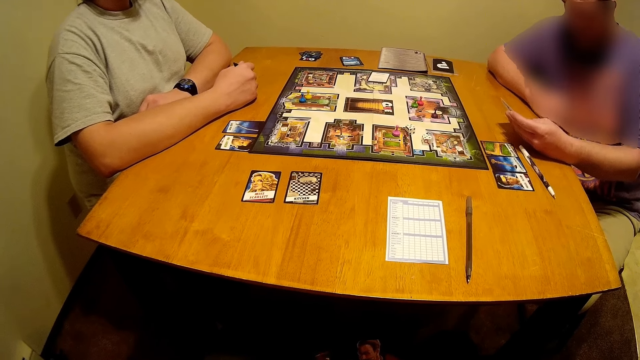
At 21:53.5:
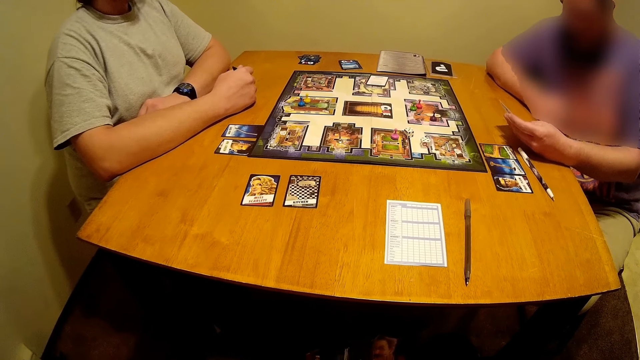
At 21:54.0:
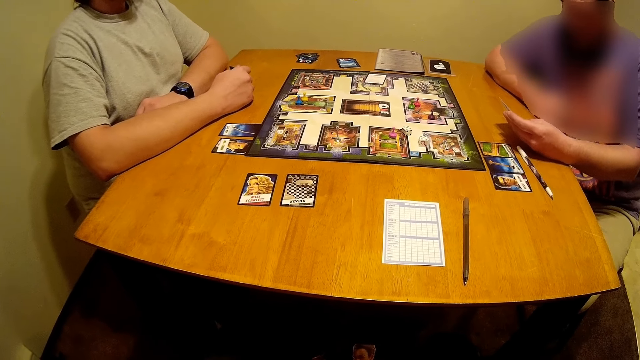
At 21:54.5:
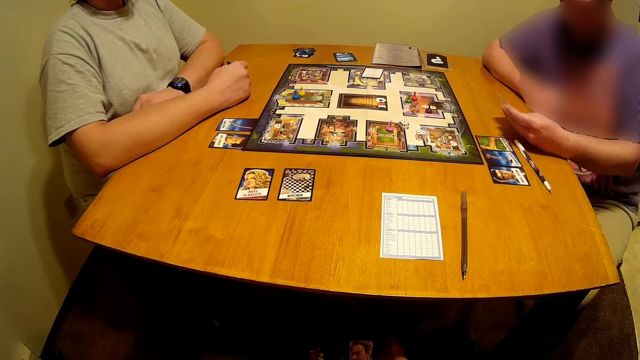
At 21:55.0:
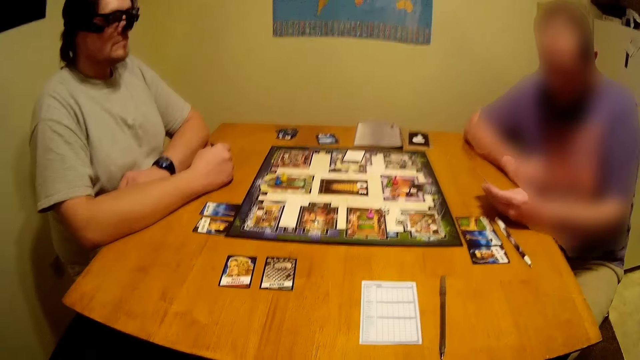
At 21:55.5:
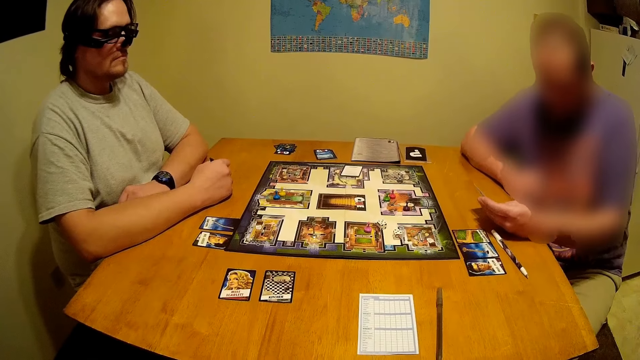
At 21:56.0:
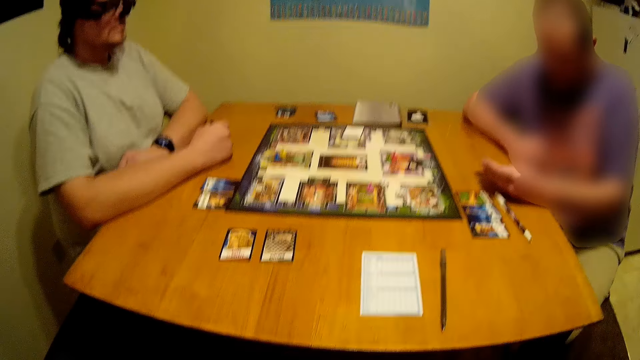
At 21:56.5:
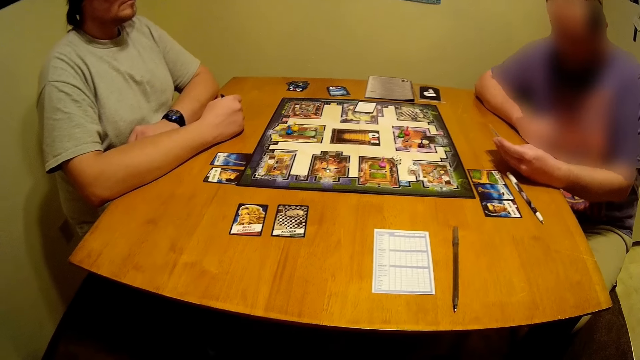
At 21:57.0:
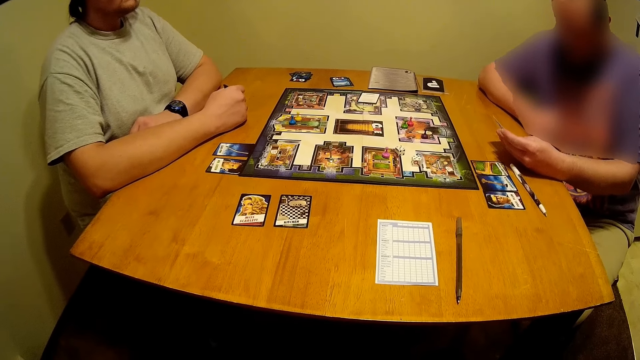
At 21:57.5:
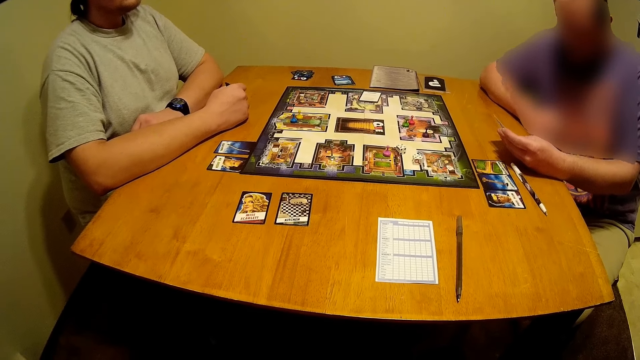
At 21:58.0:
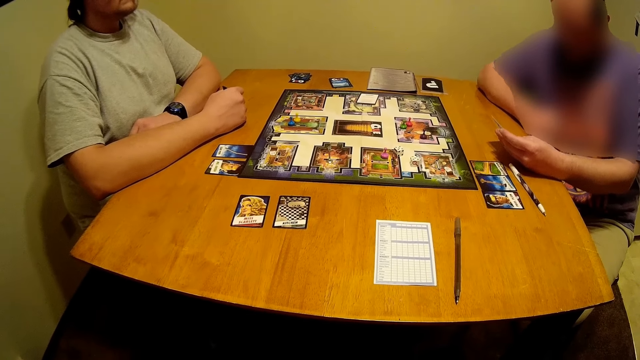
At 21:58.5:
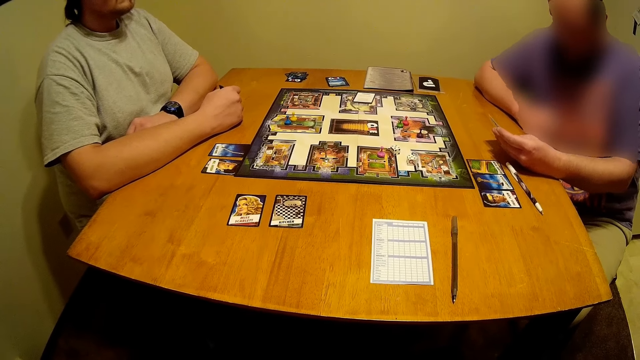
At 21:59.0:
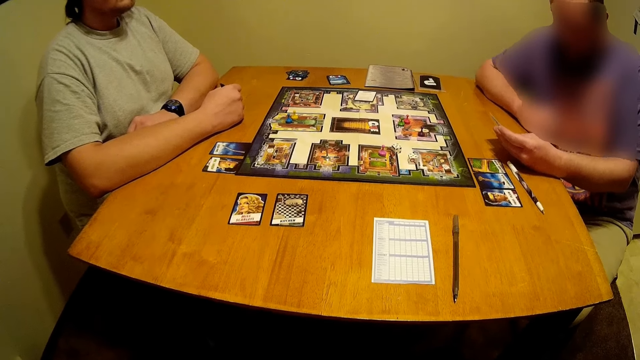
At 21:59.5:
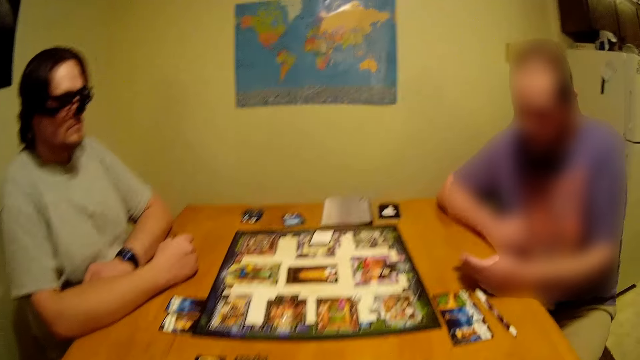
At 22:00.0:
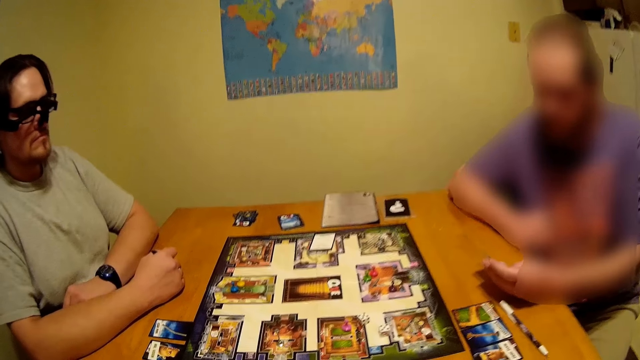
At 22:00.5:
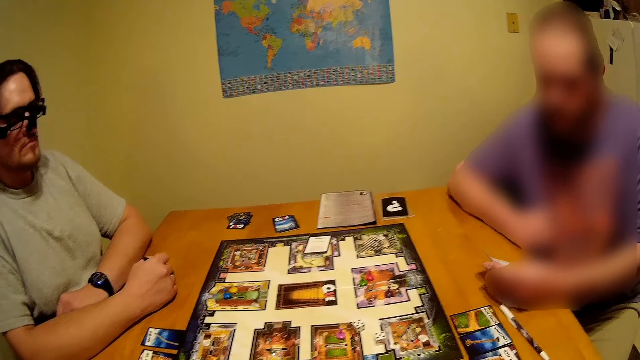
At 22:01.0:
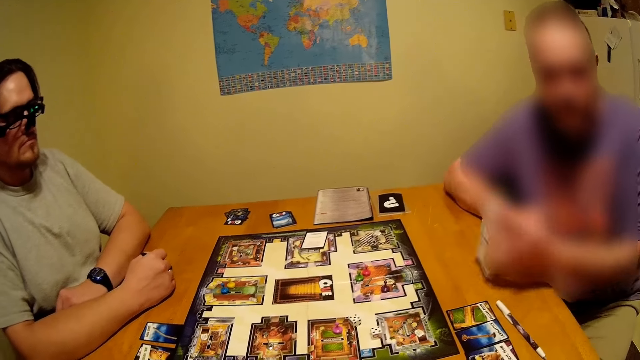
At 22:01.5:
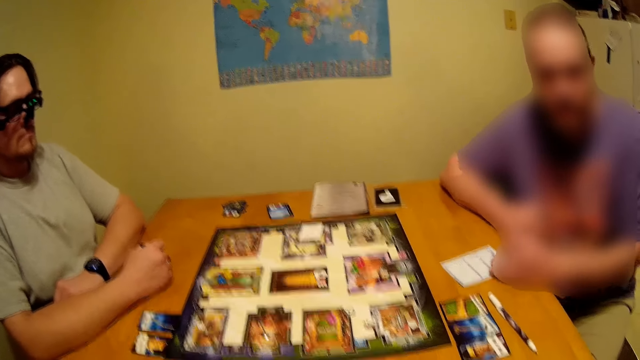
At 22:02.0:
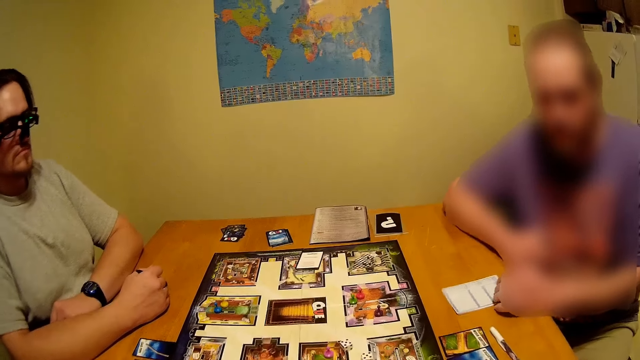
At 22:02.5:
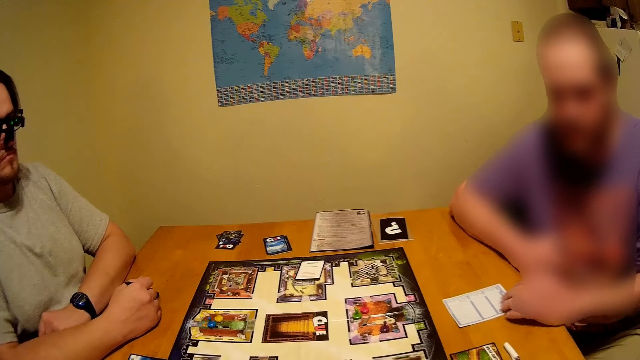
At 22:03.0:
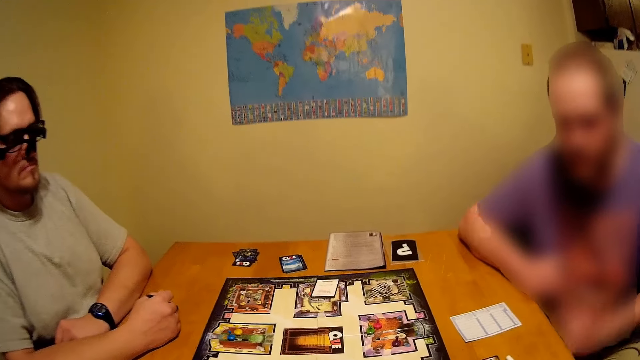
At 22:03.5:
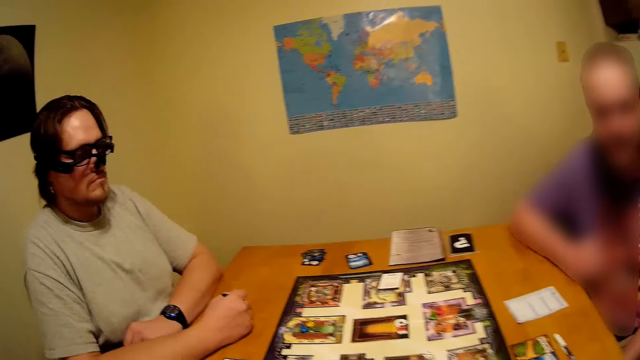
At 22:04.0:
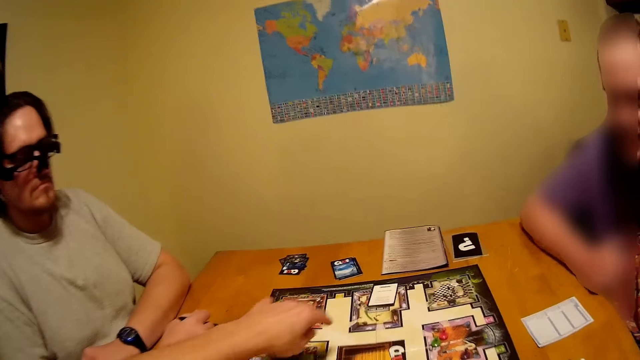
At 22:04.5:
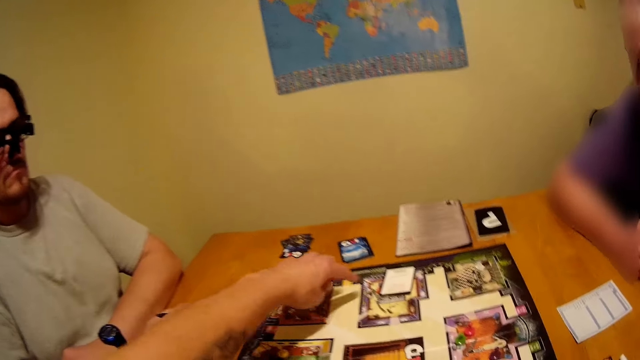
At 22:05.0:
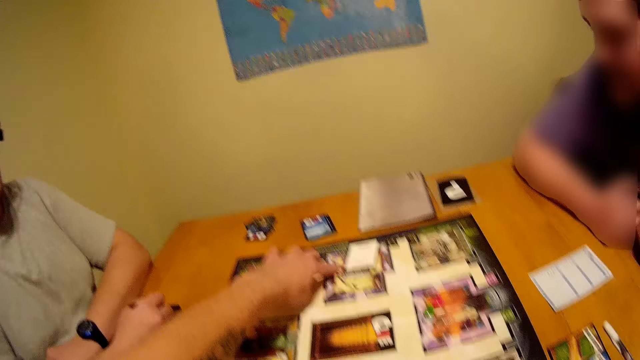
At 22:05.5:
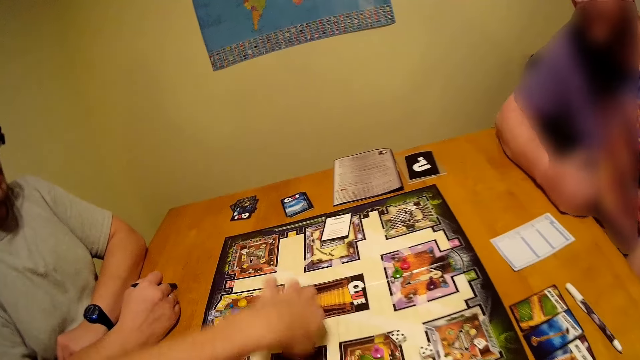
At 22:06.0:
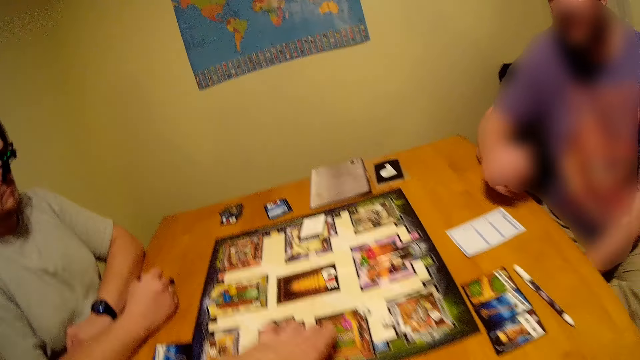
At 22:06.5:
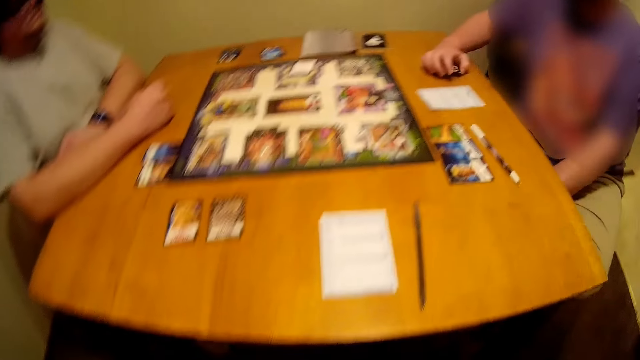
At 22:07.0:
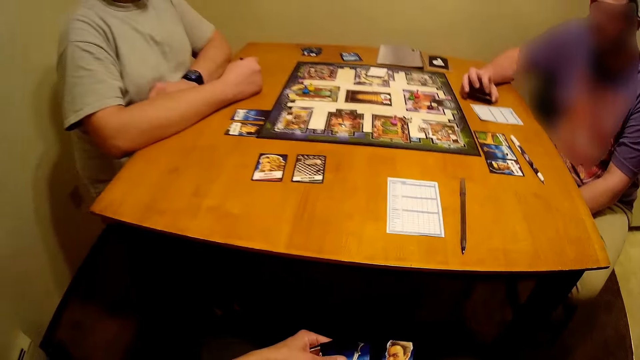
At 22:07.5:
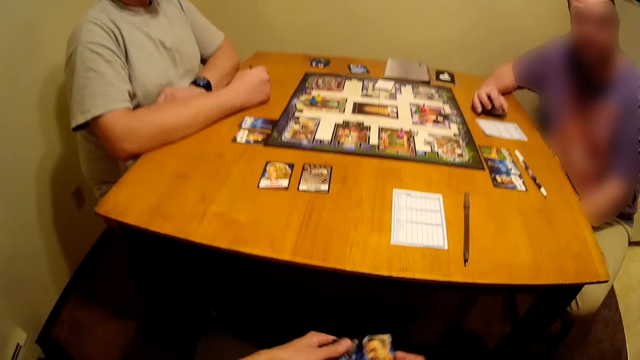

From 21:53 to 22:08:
A person puts the score card on the table. The camera wearer moves something on the game board.

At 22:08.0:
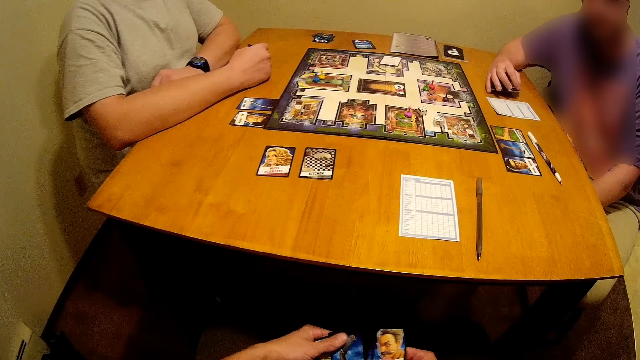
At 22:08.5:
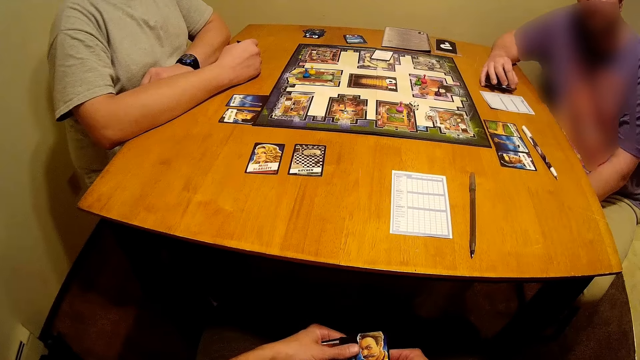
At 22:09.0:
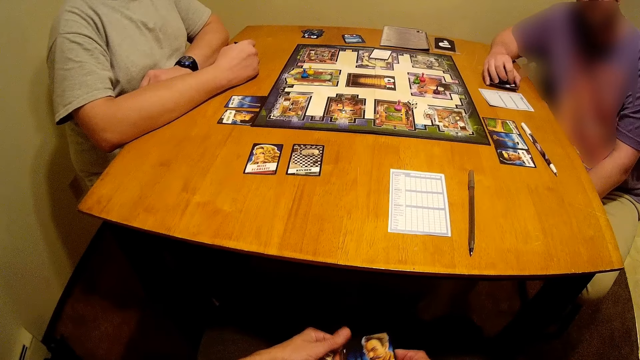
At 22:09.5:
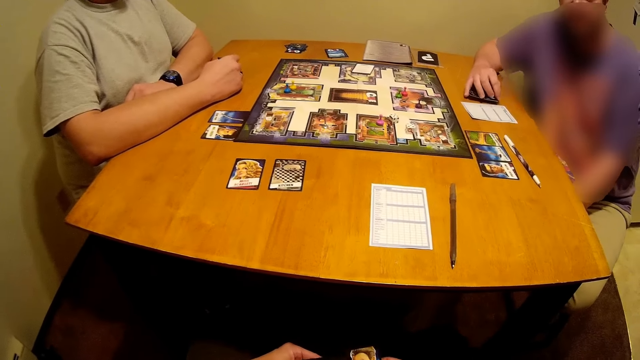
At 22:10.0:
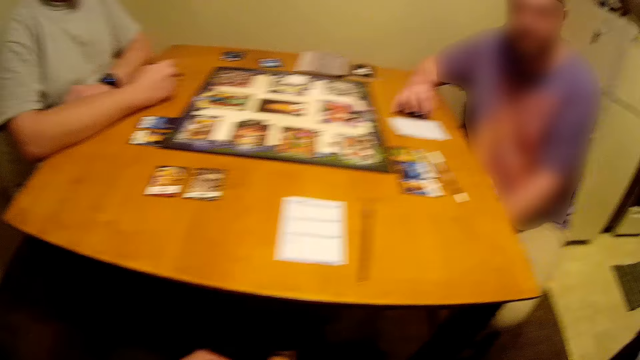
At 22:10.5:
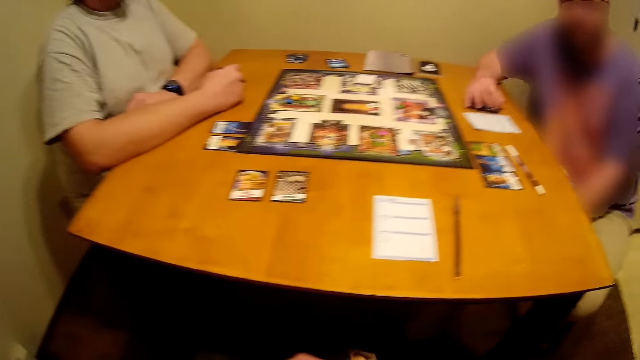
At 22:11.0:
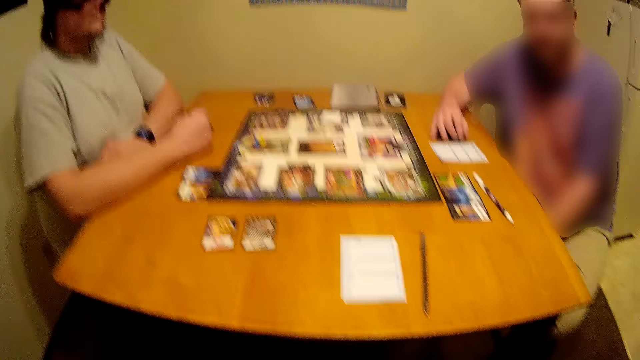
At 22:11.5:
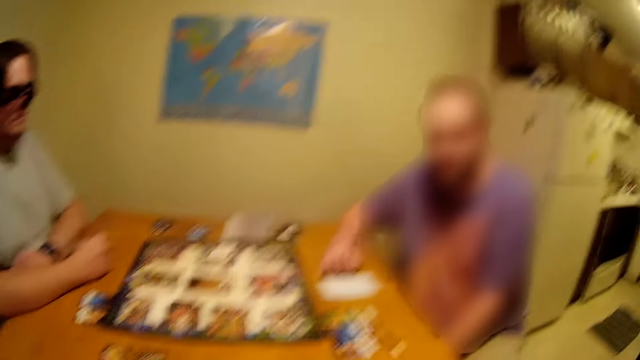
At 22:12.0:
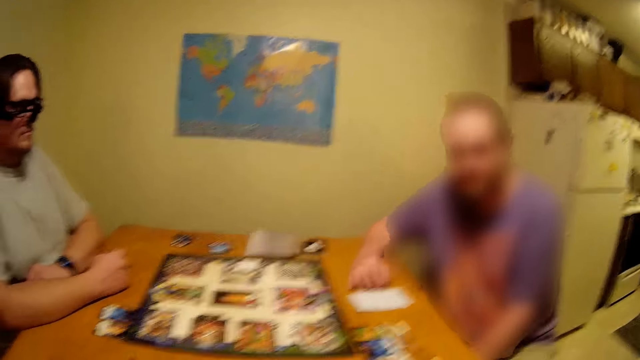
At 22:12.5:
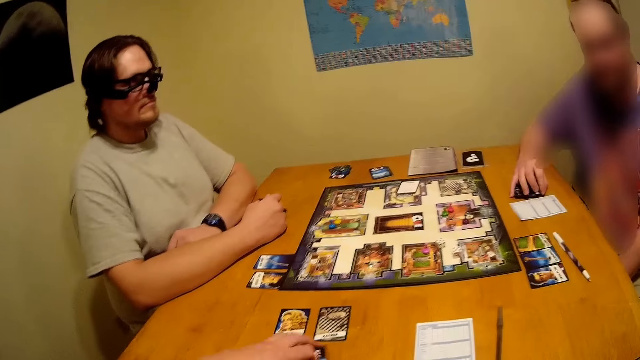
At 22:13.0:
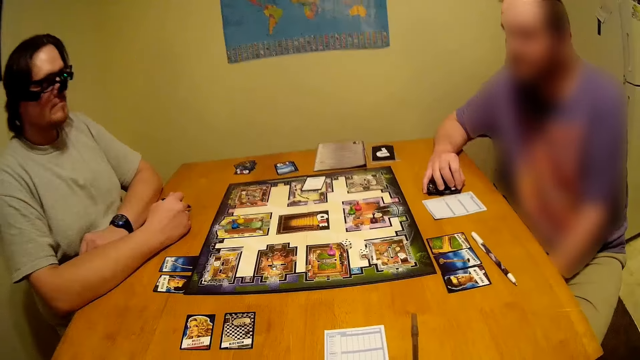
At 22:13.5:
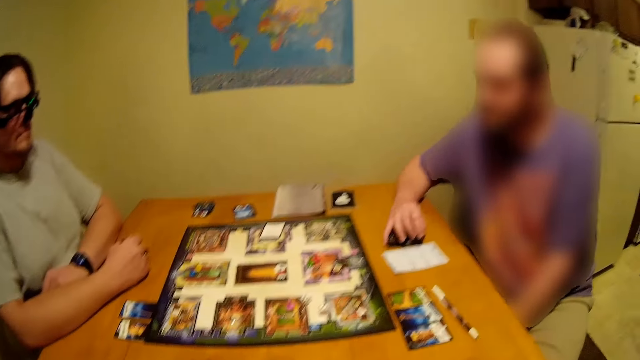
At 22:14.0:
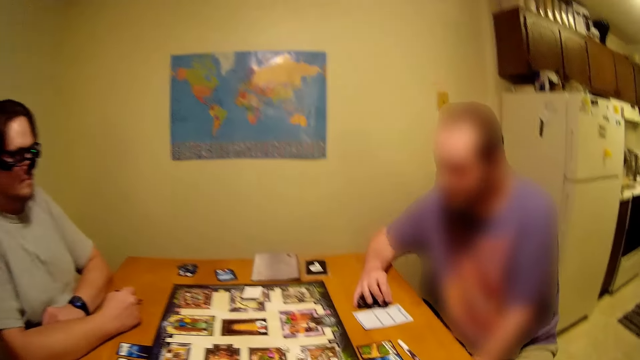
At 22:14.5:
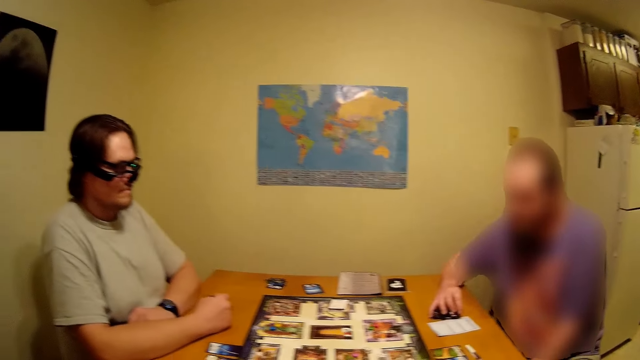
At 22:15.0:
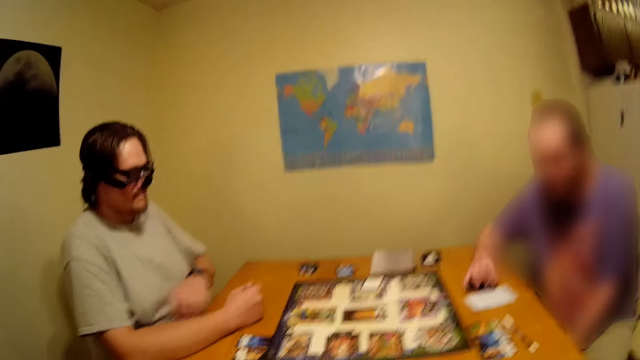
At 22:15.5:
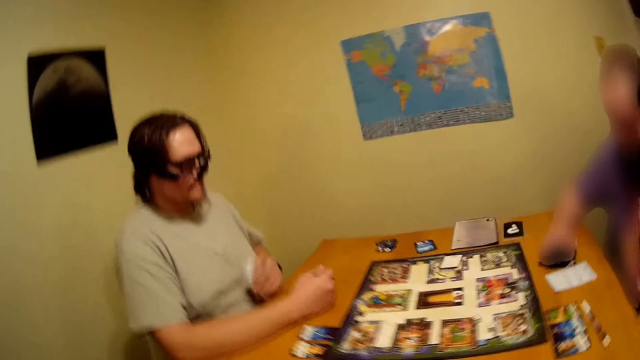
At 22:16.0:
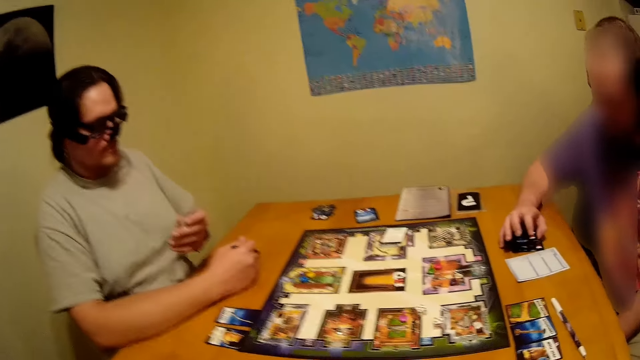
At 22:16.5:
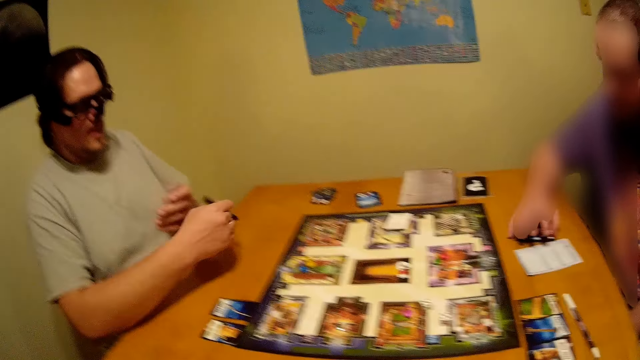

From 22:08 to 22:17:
A person picks up the score card on the table.
